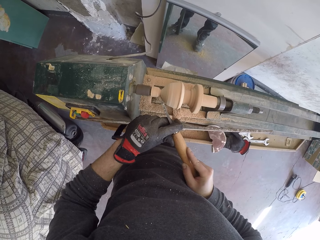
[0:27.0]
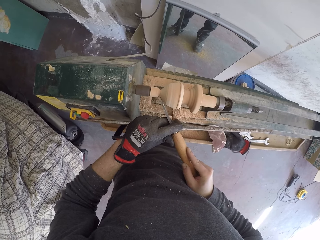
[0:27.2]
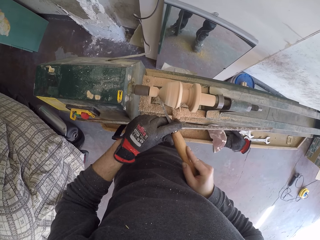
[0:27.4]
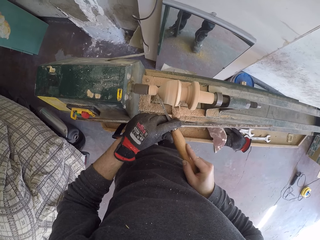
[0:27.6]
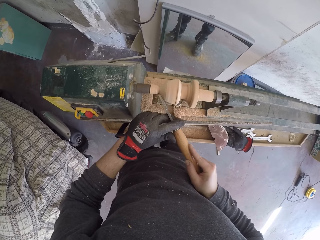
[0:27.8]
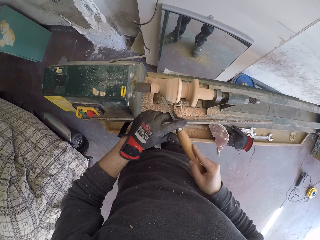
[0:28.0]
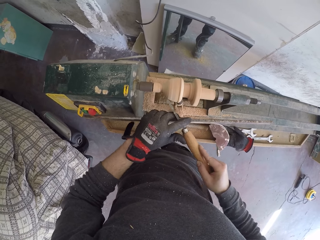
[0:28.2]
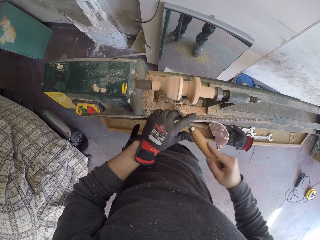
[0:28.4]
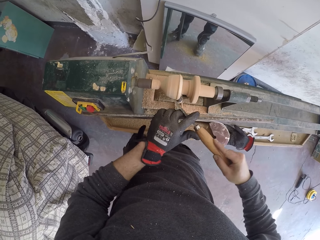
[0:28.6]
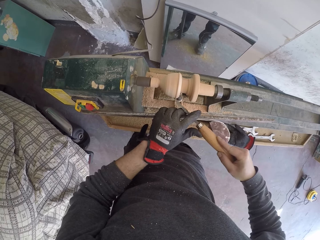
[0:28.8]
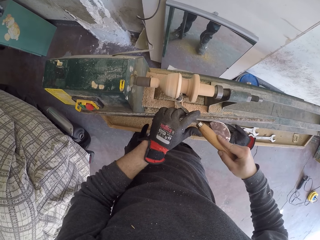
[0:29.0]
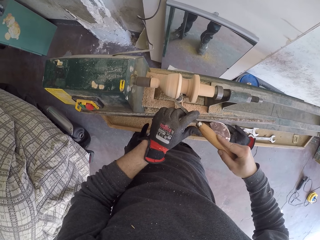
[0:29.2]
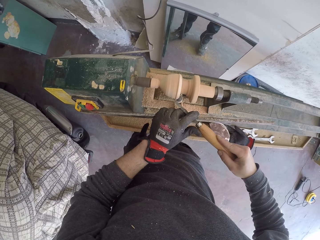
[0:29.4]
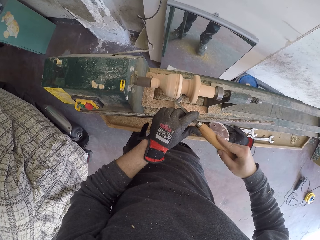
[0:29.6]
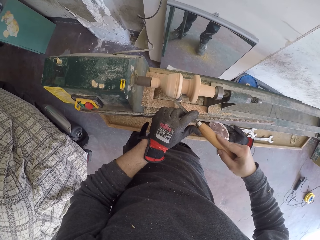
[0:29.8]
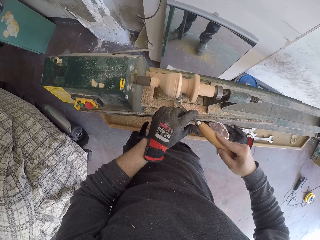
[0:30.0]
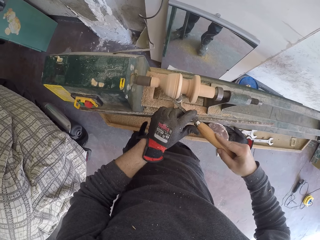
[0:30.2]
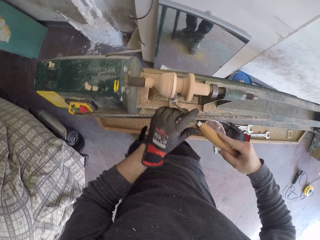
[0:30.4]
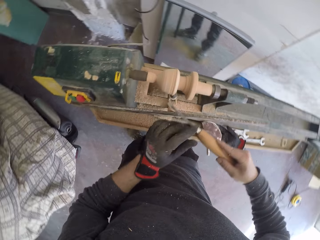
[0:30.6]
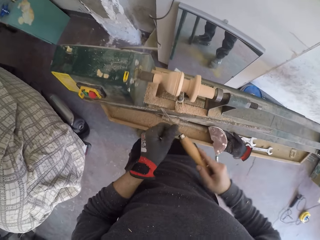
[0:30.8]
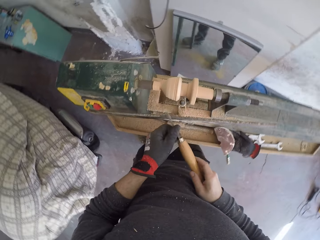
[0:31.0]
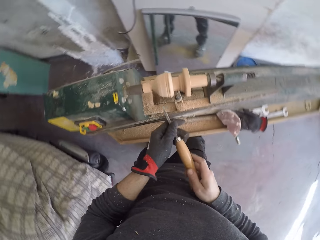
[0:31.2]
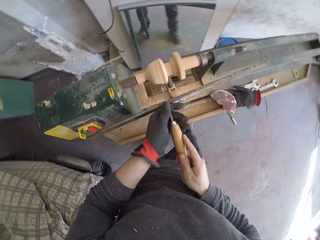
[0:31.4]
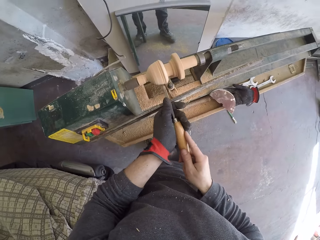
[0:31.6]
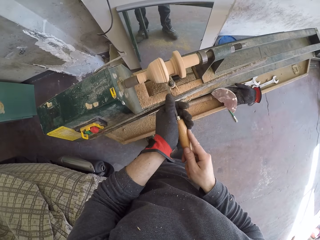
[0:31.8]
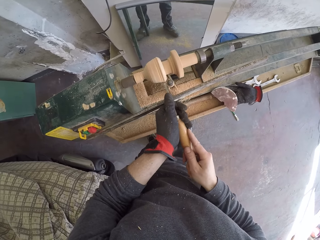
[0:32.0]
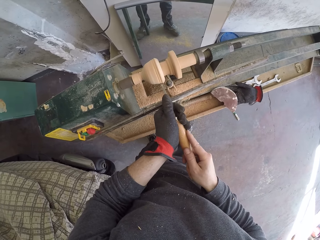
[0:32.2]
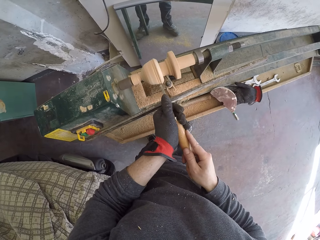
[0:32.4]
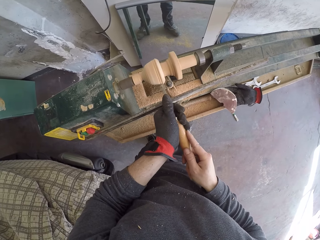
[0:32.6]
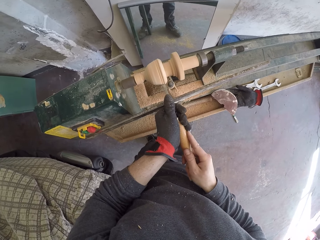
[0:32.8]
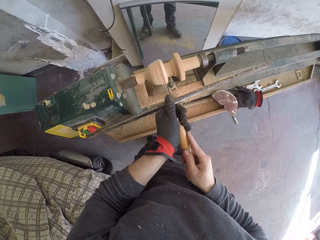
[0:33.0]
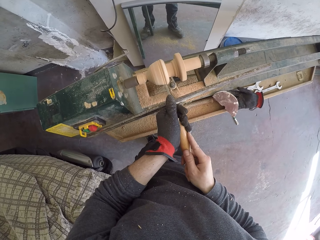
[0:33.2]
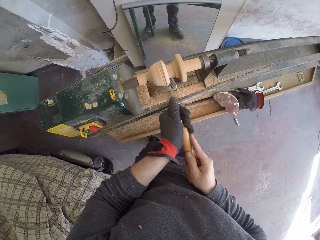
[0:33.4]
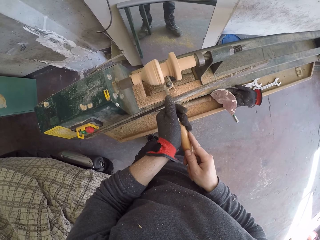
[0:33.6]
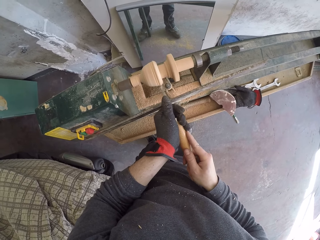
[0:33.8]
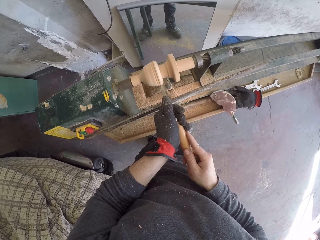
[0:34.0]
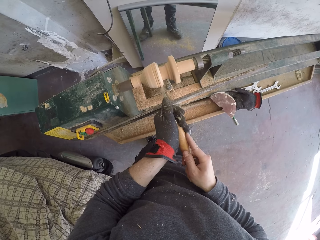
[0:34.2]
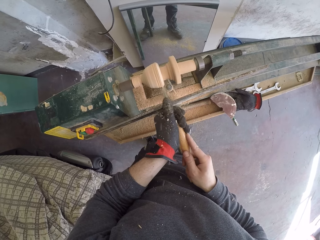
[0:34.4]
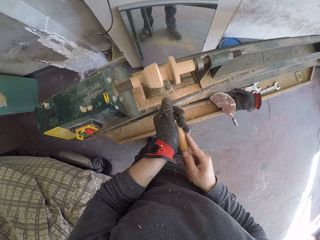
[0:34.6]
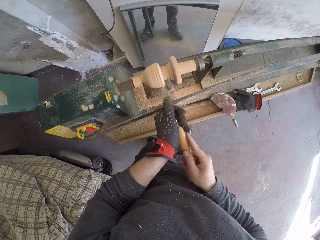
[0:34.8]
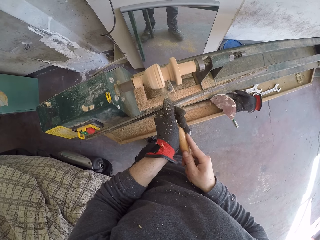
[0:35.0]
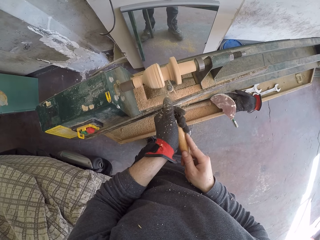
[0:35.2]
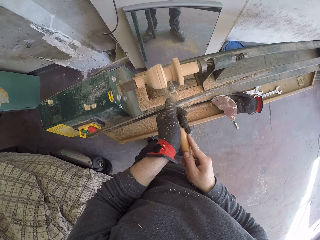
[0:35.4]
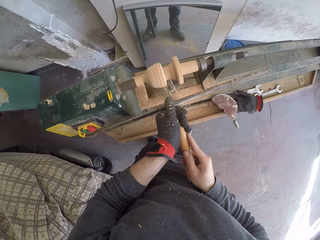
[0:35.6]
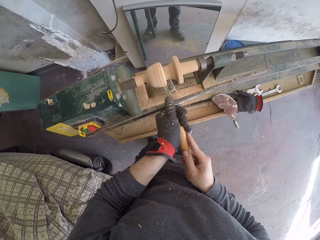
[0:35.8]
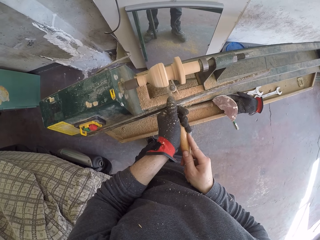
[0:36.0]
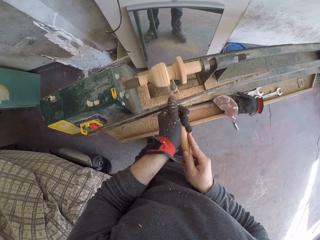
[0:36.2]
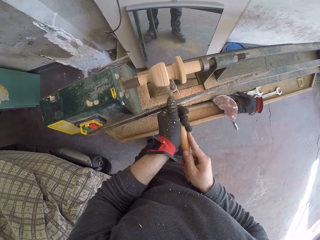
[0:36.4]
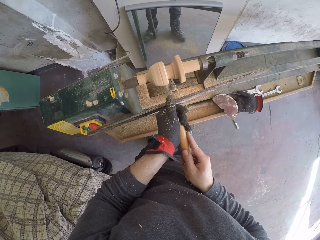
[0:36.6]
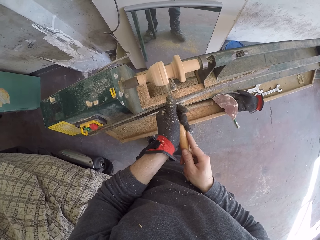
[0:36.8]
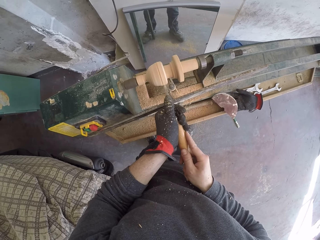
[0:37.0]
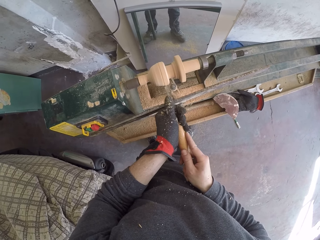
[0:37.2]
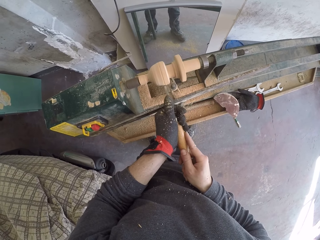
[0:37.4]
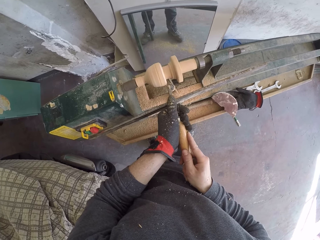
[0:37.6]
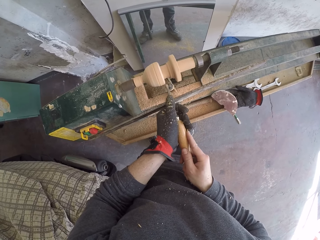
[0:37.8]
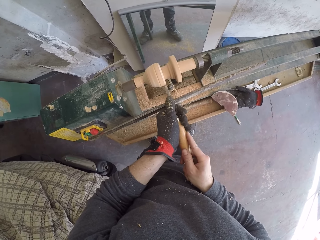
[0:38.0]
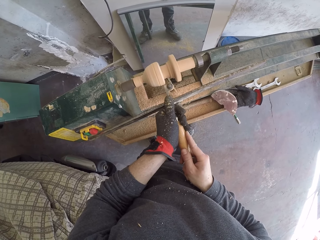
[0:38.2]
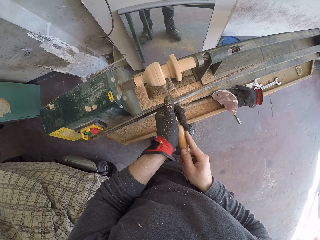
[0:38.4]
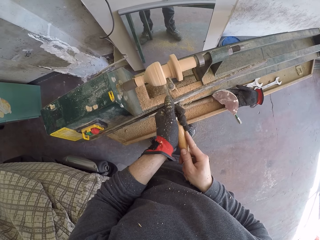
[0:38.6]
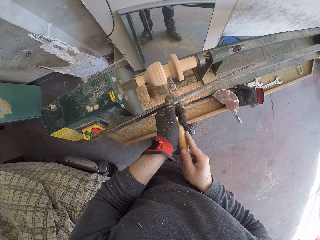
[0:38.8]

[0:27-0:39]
The camera wearer moves the chisel on the wood surface. They chisel the piece of wood. They remove the chisel from the piece of wood. They file wood on the wood lathe on the bench with the chisel in both hands. They hold the chisel firmly with both hands. They chisel the piece of wood.

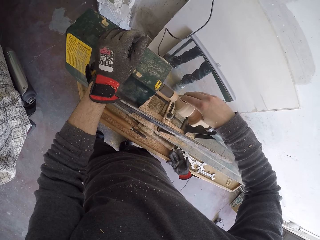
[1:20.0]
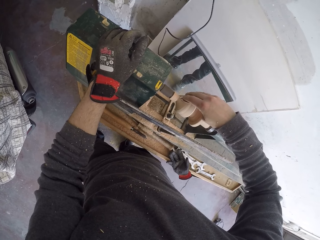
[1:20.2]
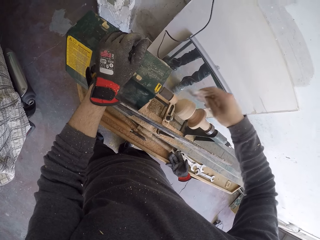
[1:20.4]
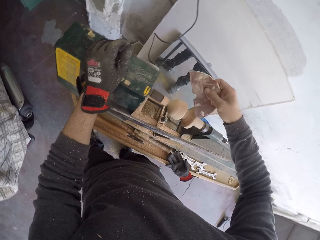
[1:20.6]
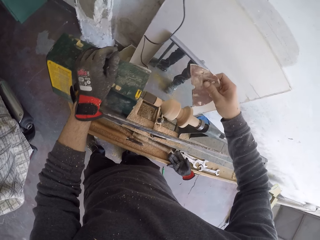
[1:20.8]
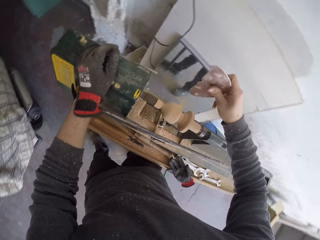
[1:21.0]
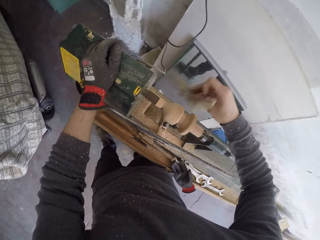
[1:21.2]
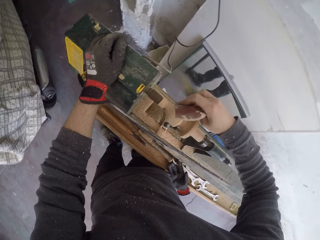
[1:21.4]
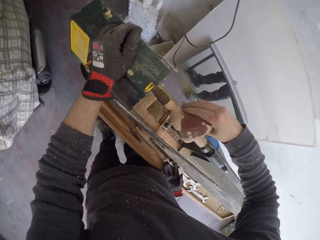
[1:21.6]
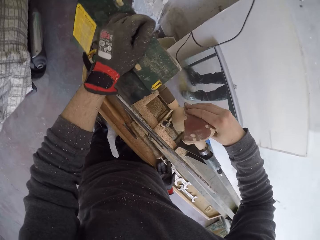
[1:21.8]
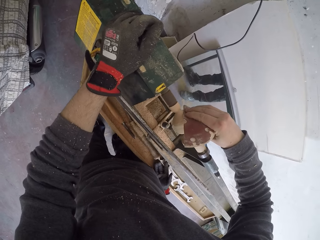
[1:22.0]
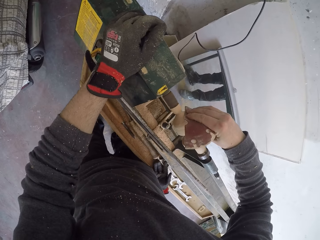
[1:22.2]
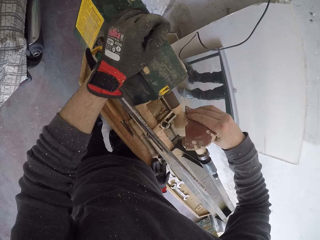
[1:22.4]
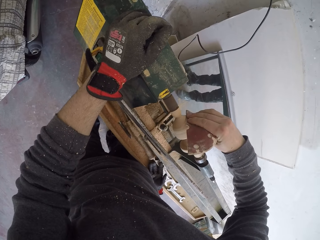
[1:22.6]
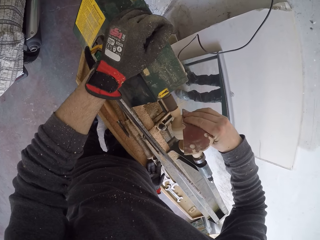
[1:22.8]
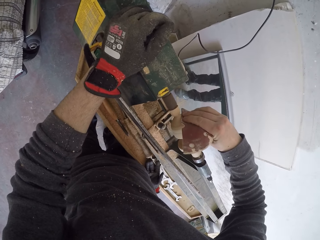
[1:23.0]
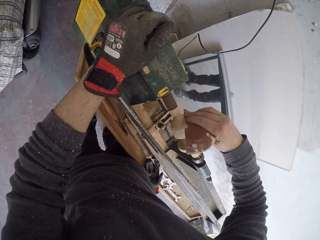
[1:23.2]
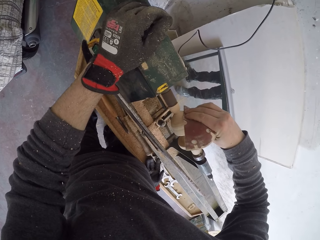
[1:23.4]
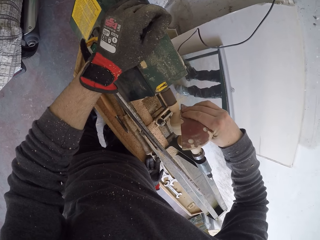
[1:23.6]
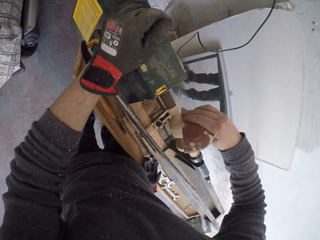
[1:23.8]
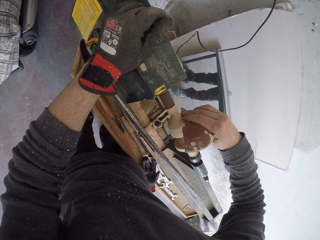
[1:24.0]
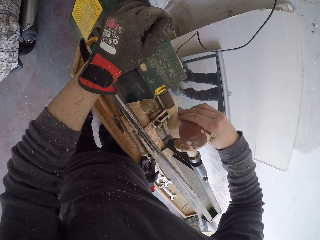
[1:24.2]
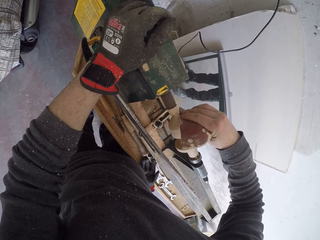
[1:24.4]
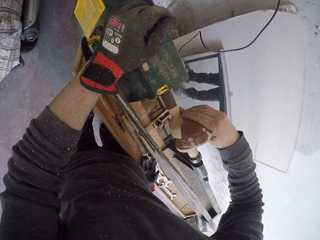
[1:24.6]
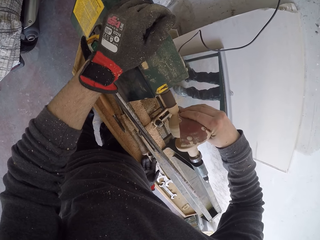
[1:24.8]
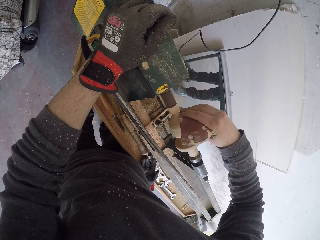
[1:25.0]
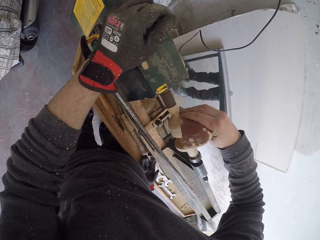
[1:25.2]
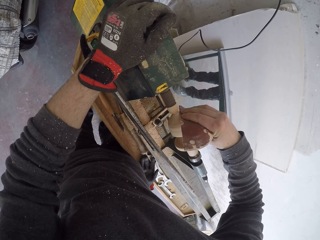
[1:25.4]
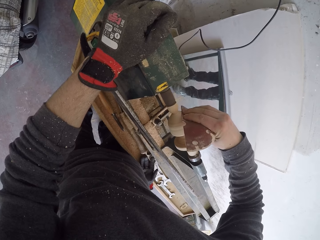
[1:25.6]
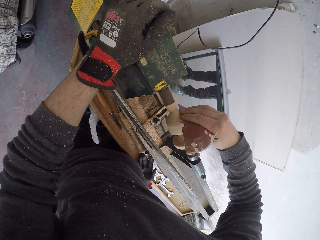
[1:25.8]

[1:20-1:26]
The camera wearer rotates the sandpaper. They sand the piece of wood.
